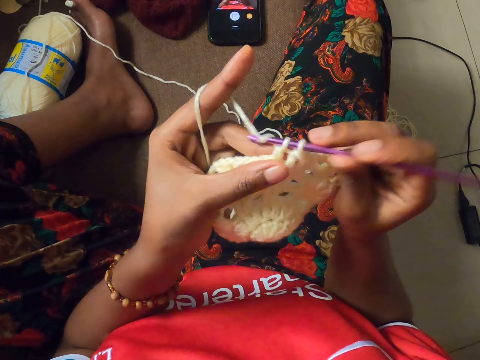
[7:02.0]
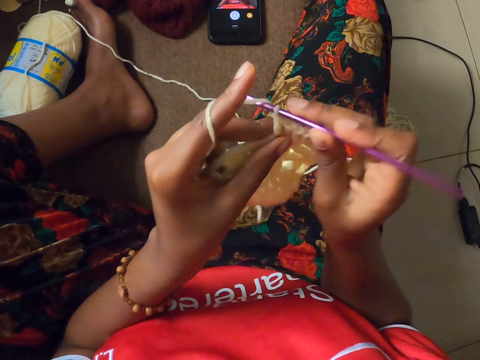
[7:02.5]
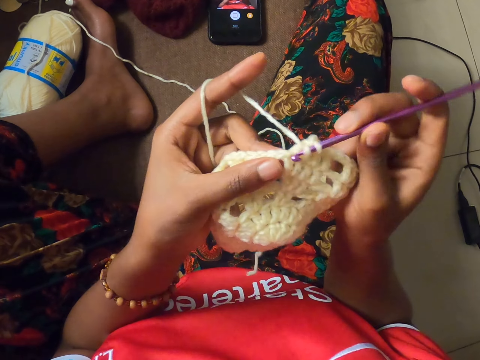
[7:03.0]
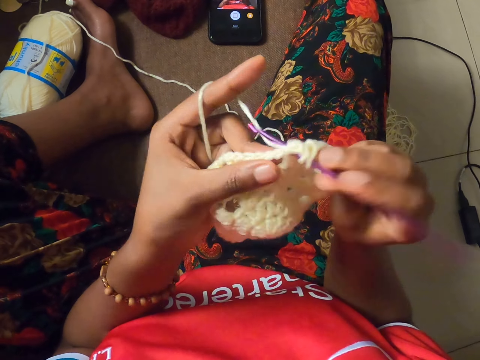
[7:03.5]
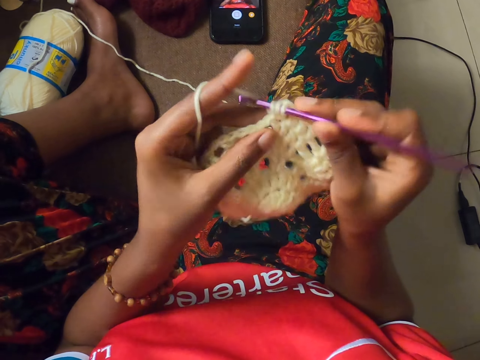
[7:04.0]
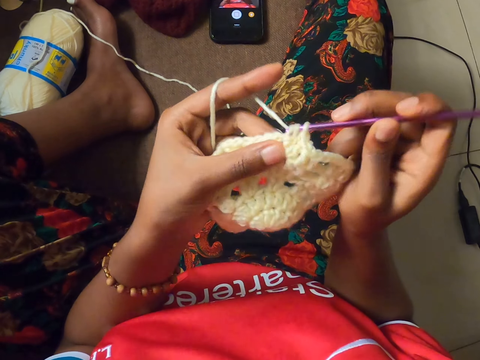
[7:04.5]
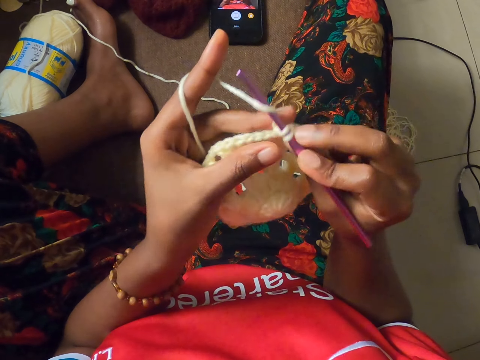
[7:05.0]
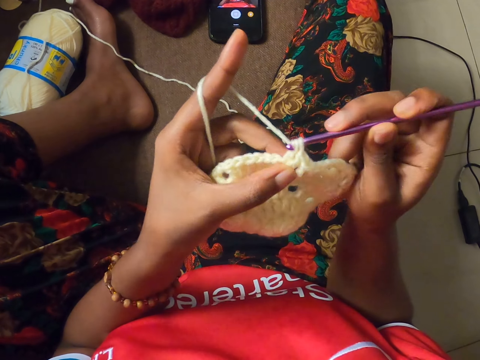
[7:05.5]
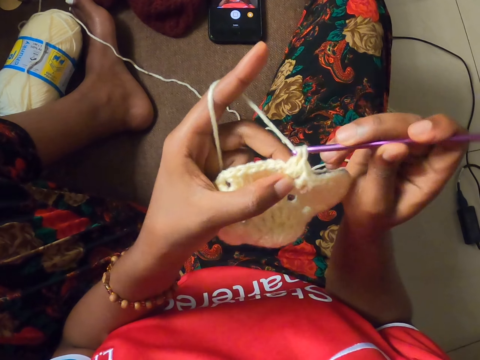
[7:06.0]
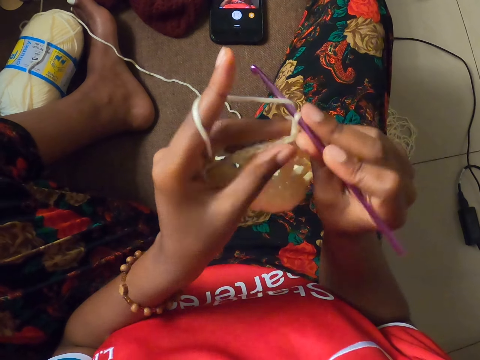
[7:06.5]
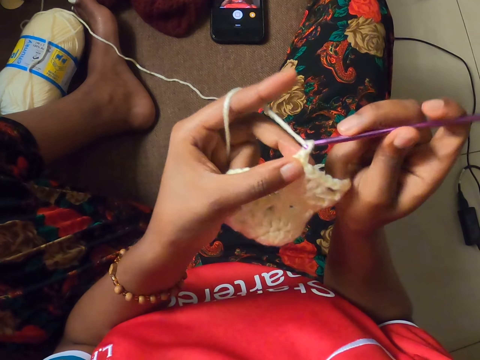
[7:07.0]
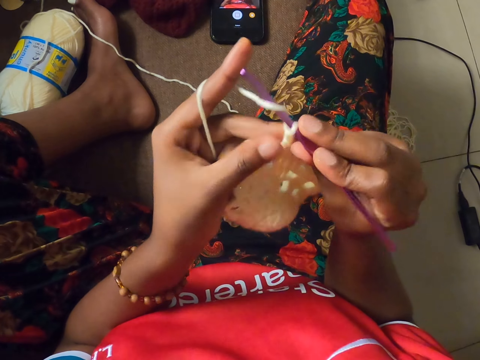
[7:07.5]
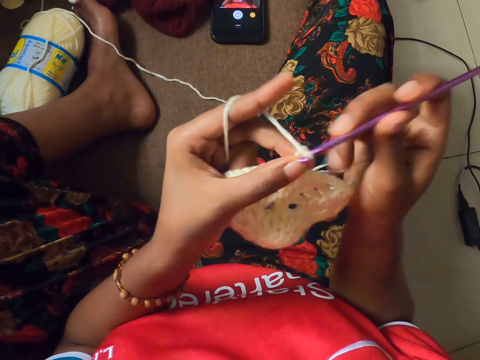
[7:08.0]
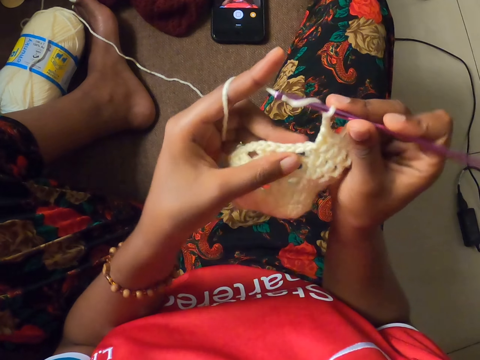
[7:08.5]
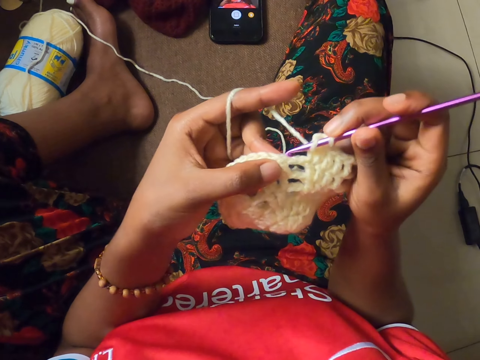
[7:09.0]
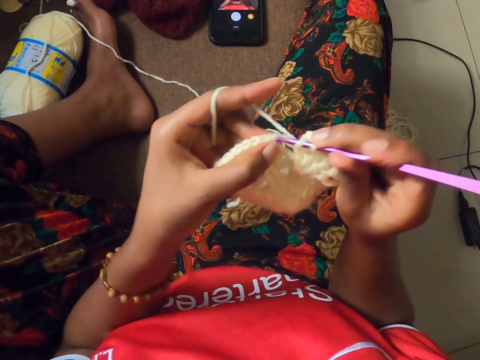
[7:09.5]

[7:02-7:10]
The camera wearer crochets the yarn of wool in her left hand with the crochet hook in her right hand.

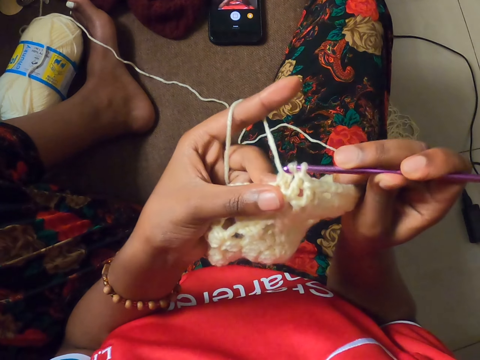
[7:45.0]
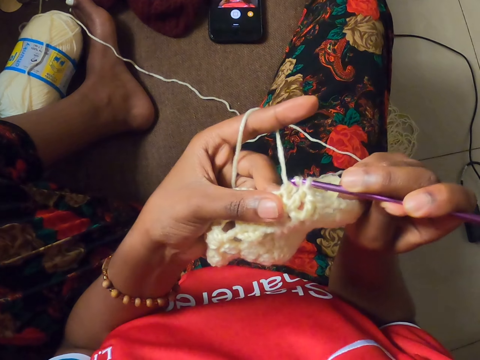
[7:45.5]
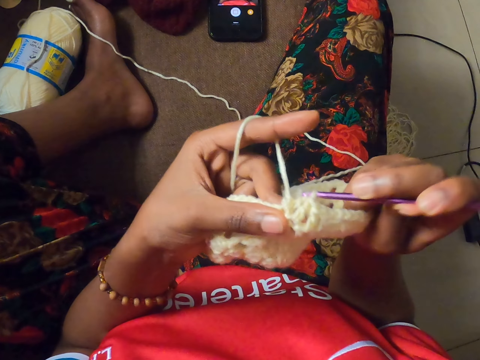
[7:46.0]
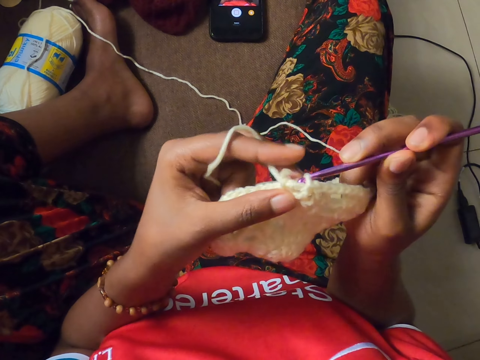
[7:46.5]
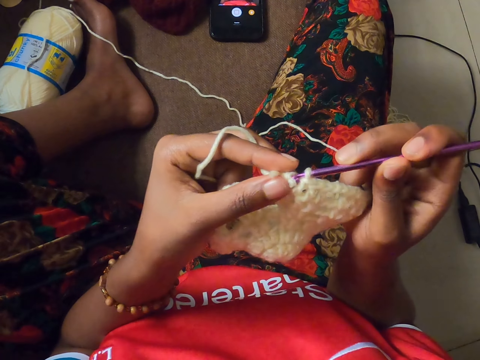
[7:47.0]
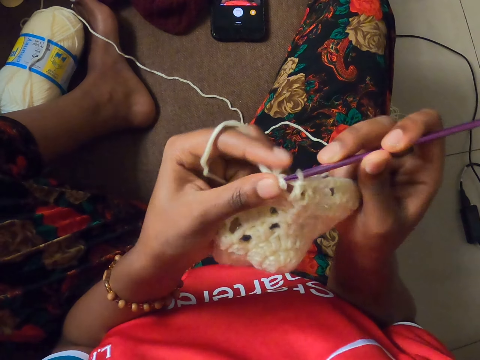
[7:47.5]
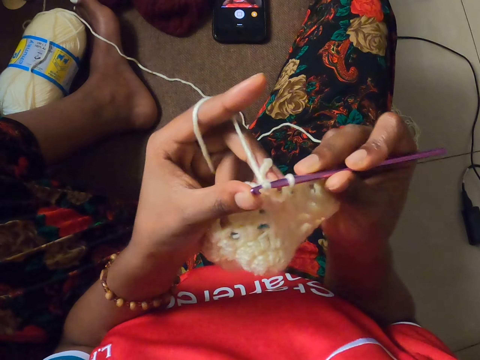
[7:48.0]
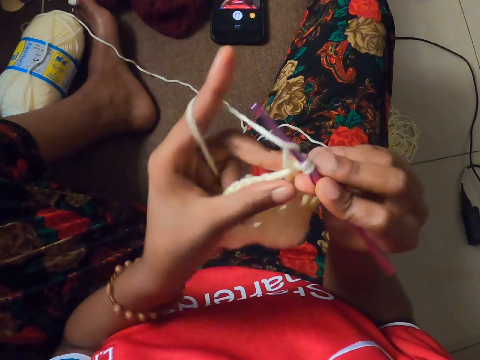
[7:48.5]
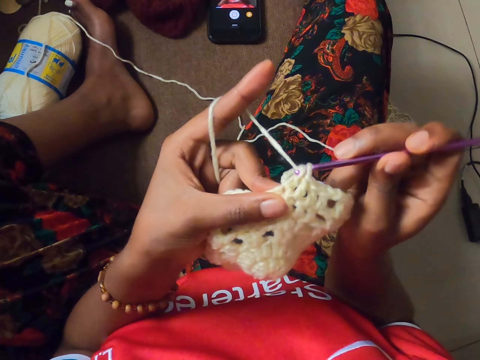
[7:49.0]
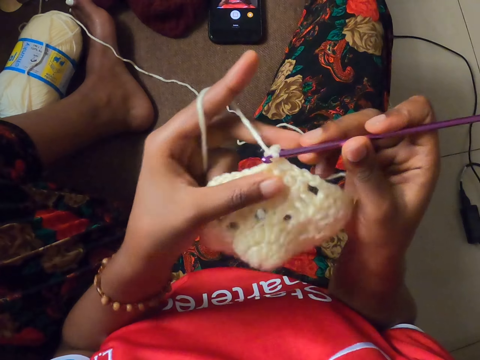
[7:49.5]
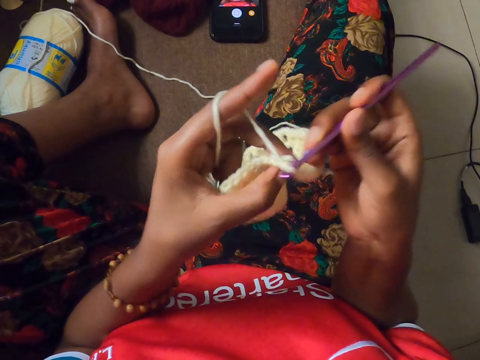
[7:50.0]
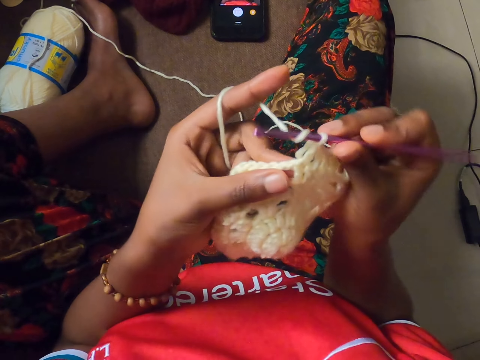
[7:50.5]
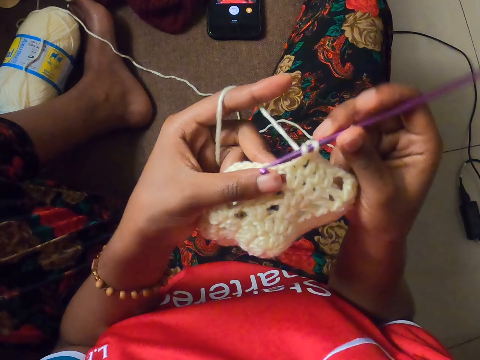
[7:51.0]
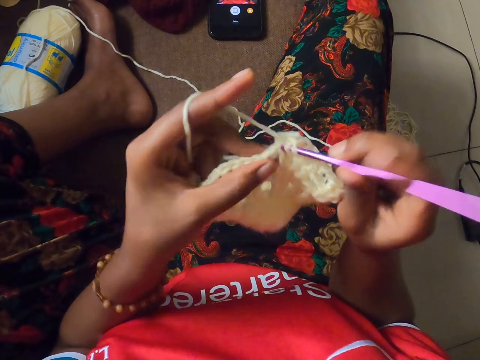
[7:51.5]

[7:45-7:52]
The camera wearer crochets the yarn of wool in her left hand with the crochet hook in her right hand.

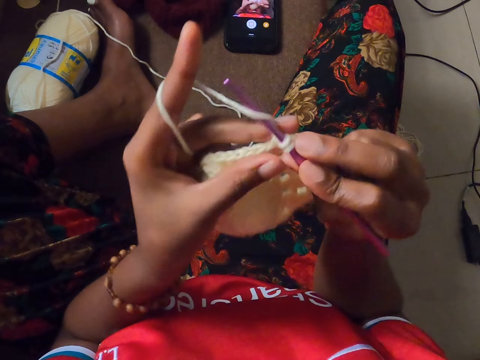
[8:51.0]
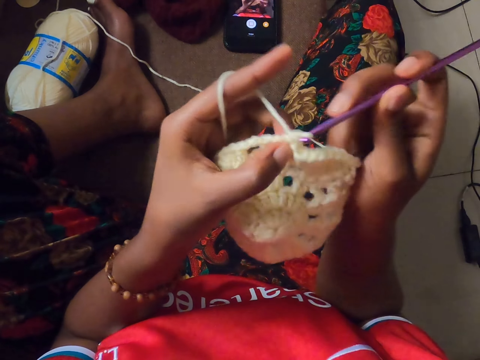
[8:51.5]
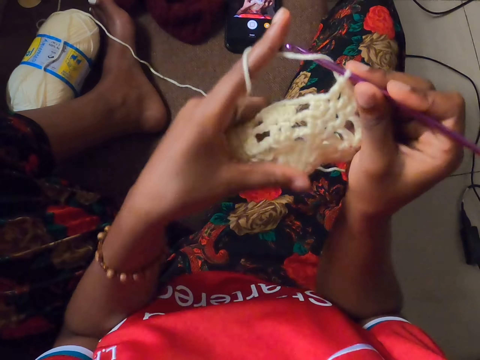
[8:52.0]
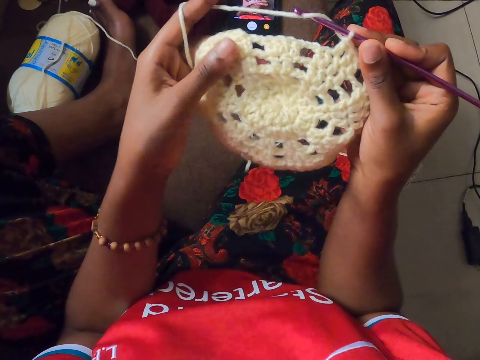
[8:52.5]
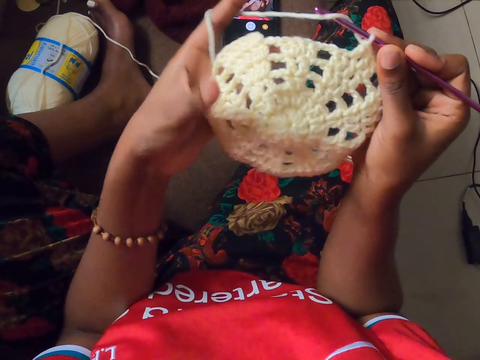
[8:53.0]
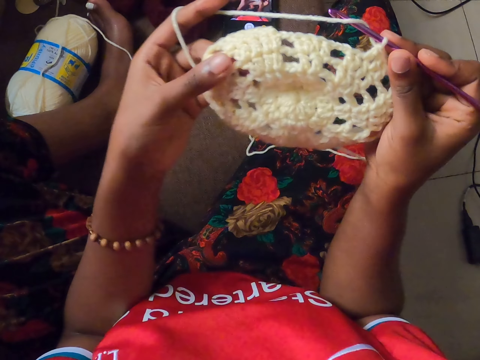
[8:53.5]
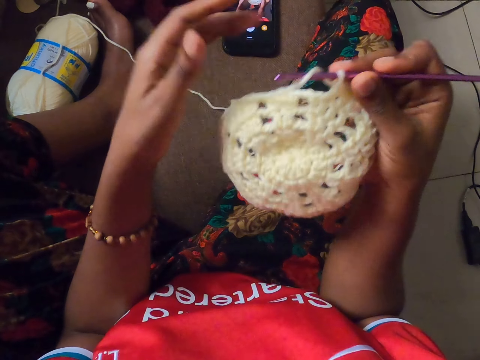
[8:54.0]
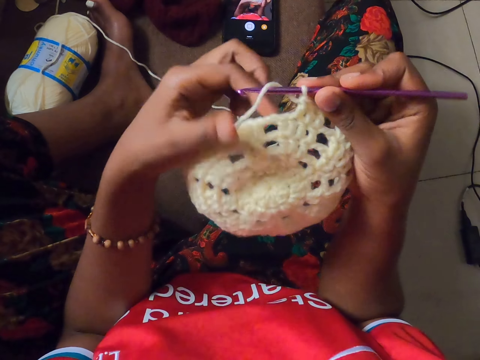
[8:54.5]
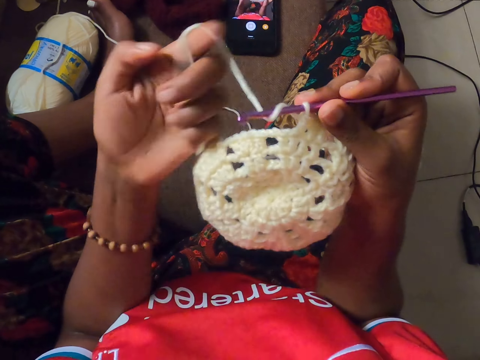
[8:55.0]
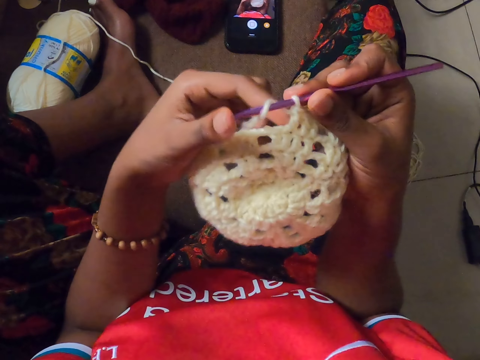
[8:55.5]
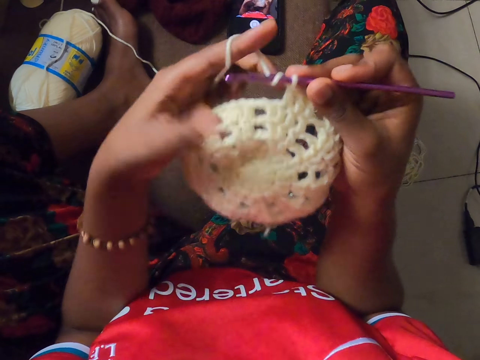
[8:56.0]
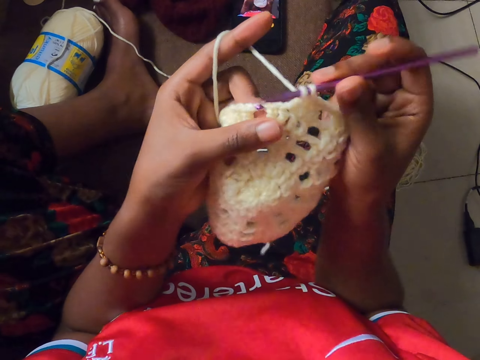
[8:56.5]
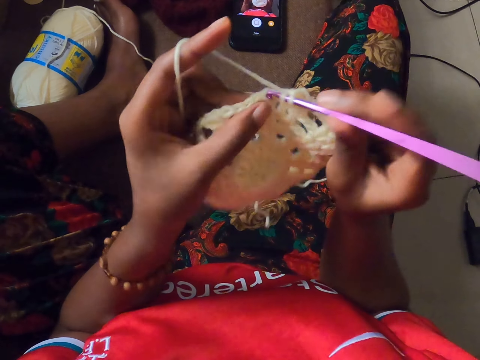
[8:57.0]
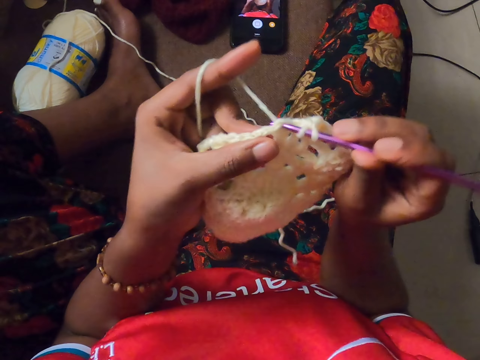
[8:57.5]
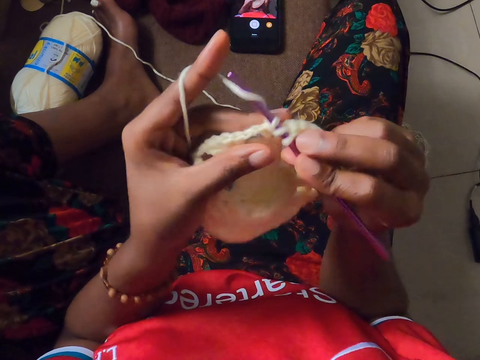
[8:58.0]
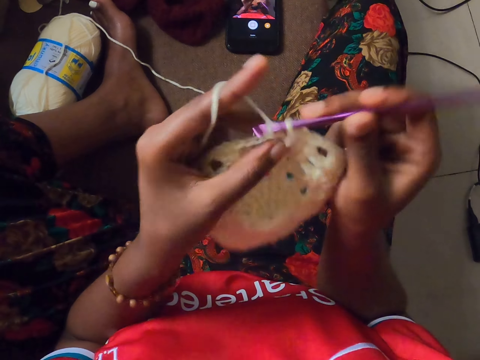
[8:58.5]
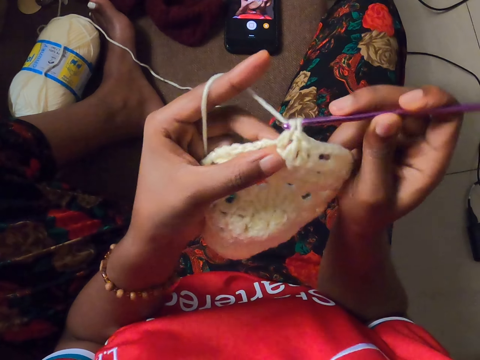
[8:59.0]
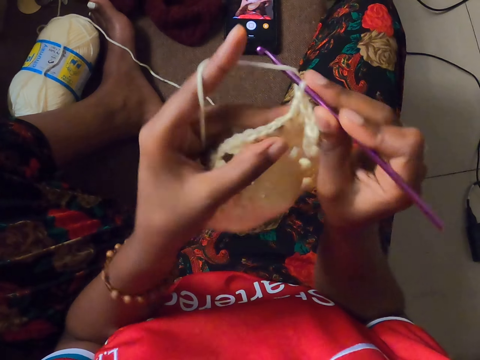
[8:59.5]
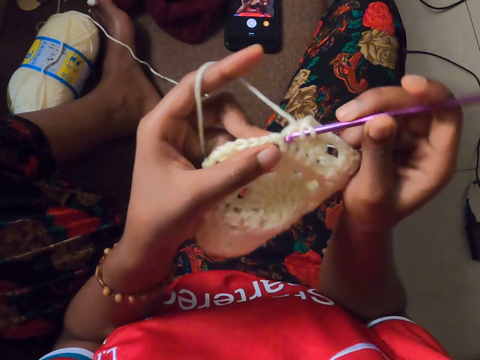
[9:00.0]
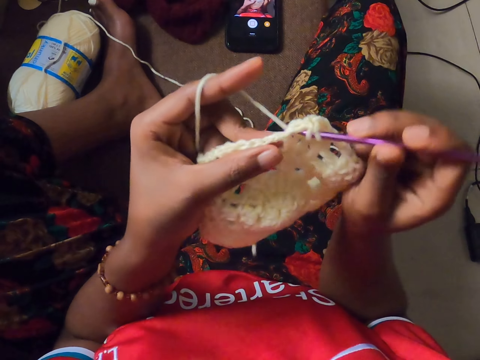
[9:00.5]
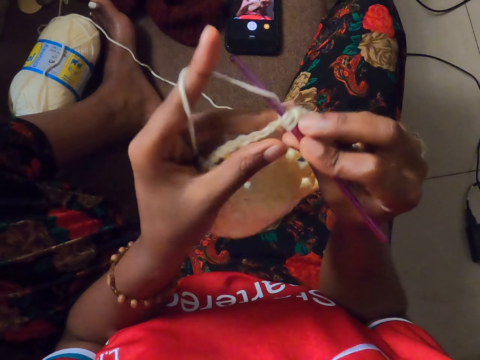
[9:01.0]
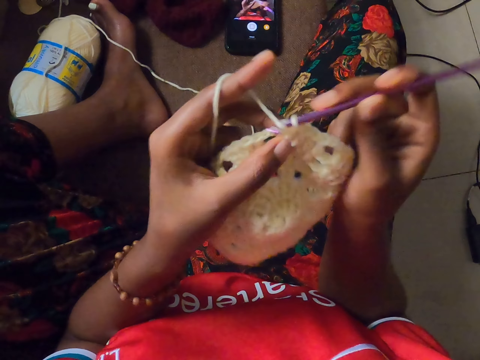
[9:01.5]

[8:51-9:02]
The camera wearer feels the texture of the crochet coaster with her left hand. She adjusts a stitch. She wraps the yarn of wool around her left hand. She rolls a thread on a knitting needle. She crochets the yarn of wool in her left hand with the crochet hook in her right hand.
